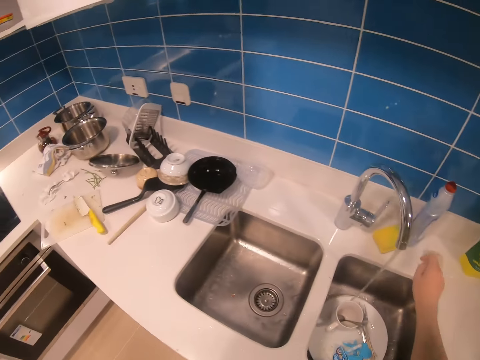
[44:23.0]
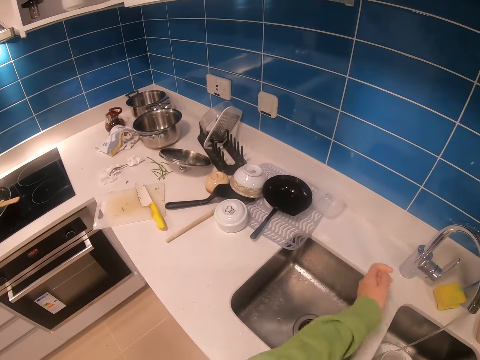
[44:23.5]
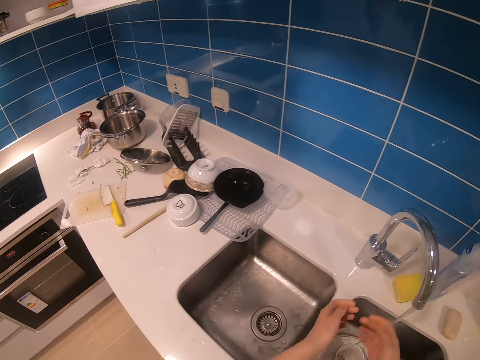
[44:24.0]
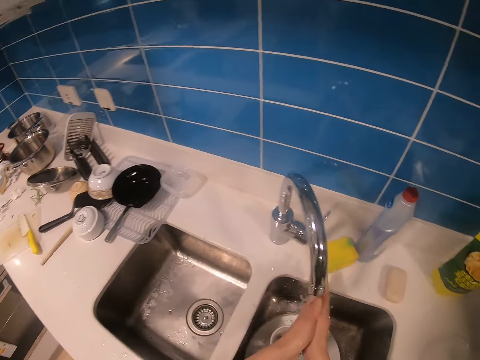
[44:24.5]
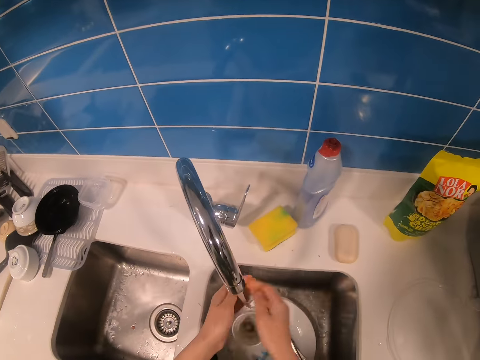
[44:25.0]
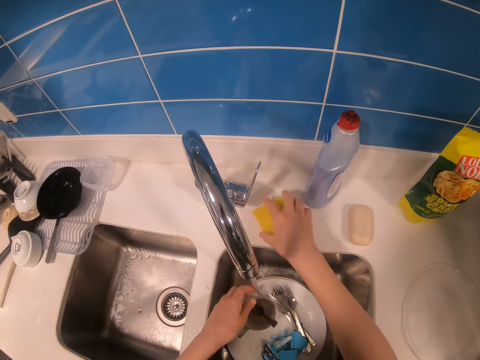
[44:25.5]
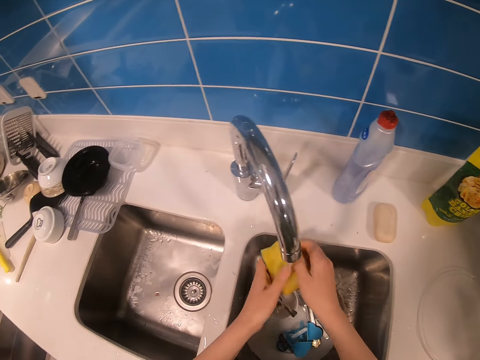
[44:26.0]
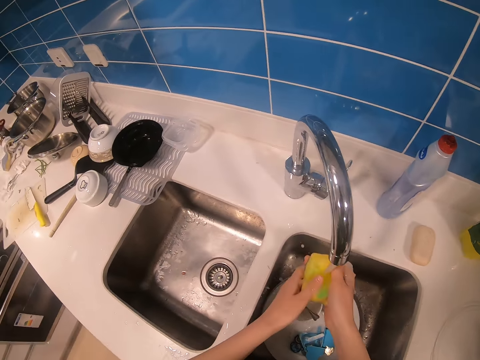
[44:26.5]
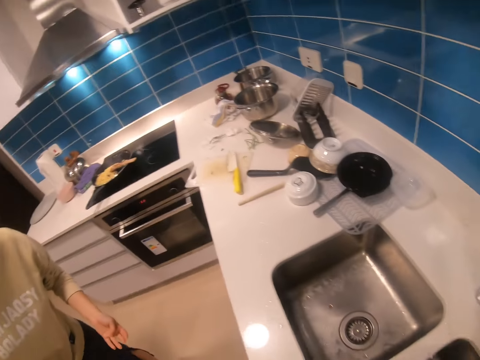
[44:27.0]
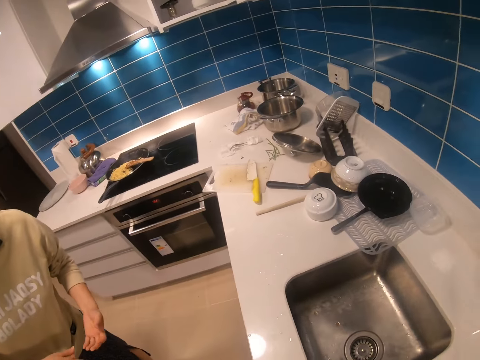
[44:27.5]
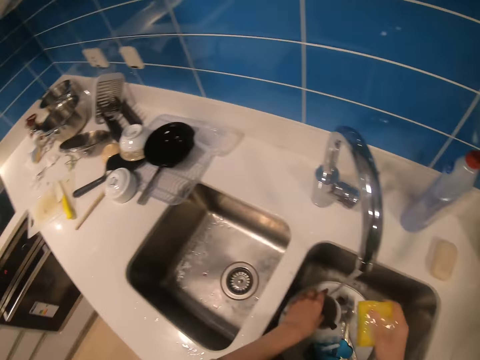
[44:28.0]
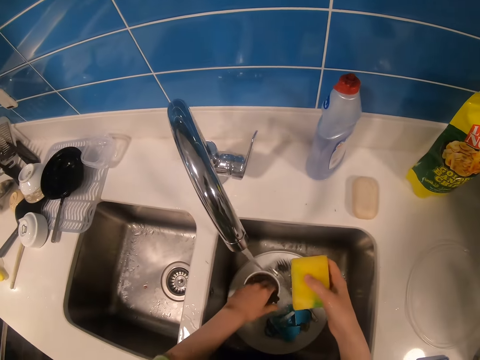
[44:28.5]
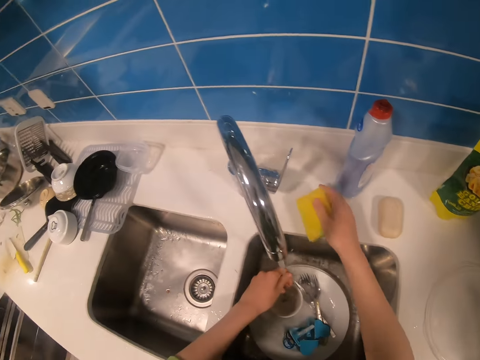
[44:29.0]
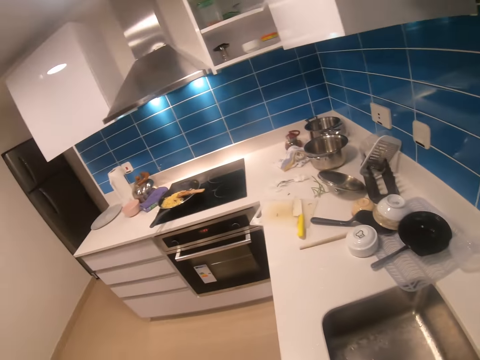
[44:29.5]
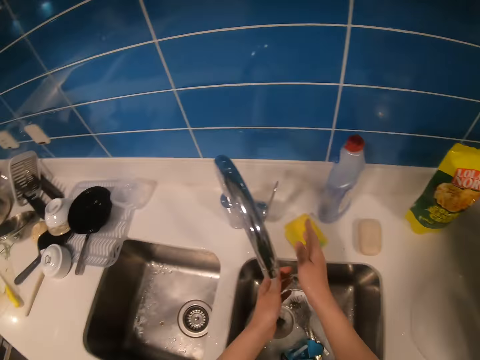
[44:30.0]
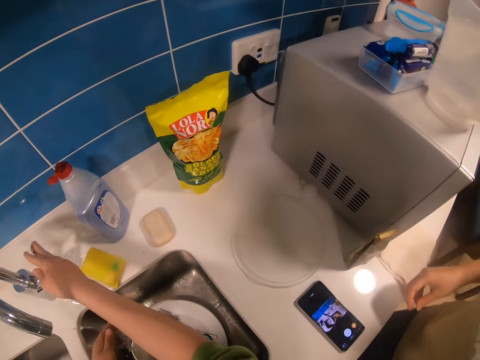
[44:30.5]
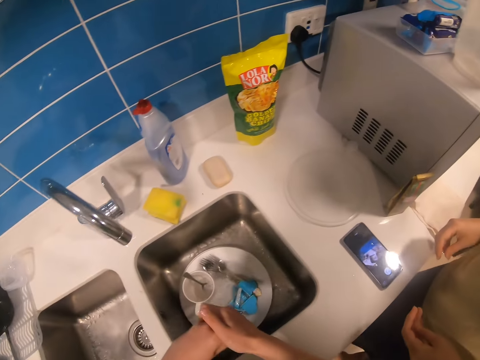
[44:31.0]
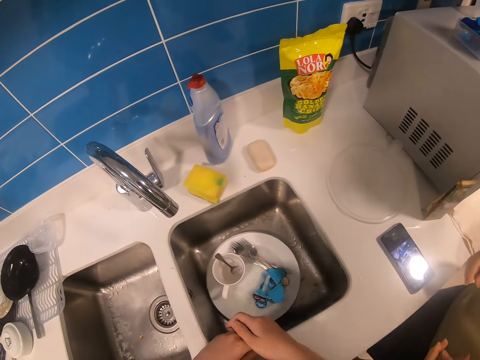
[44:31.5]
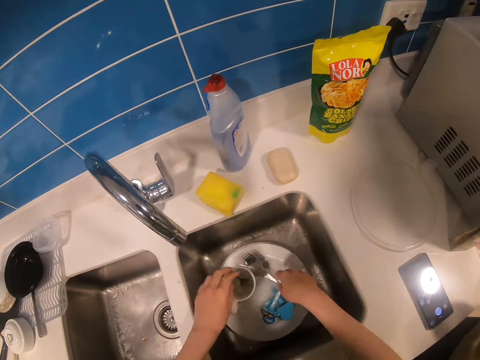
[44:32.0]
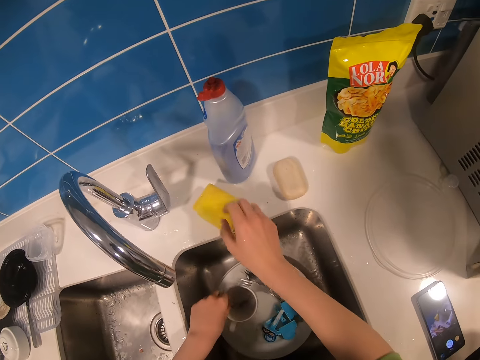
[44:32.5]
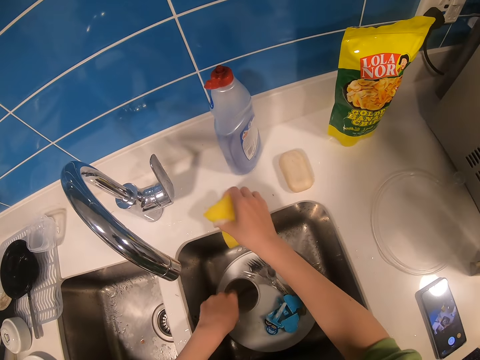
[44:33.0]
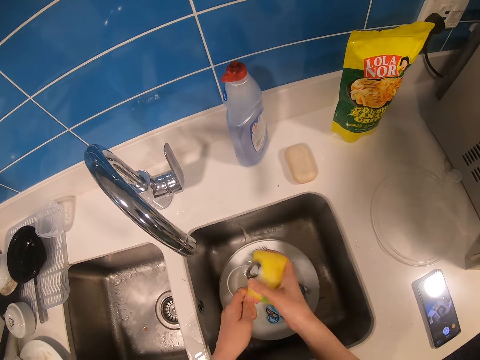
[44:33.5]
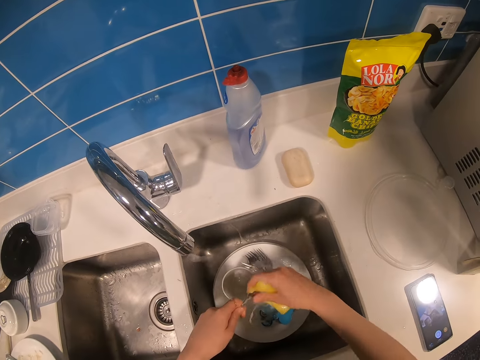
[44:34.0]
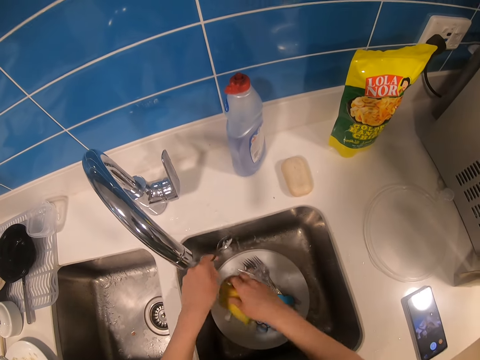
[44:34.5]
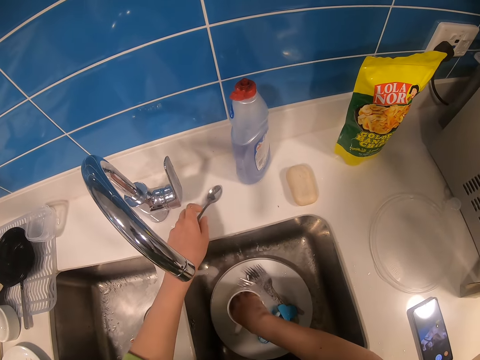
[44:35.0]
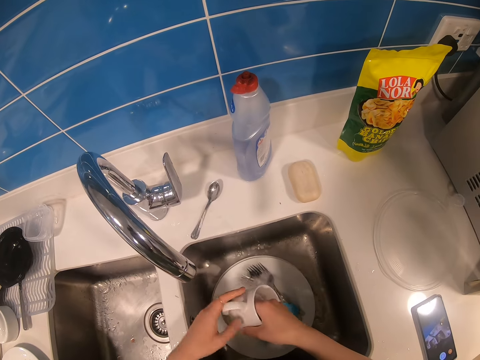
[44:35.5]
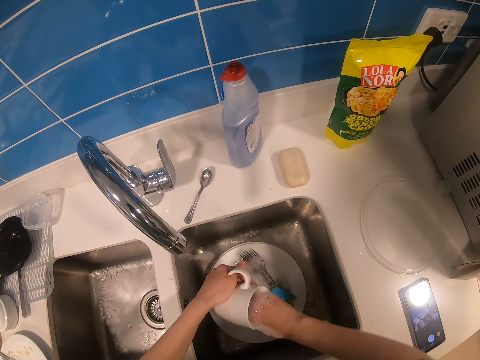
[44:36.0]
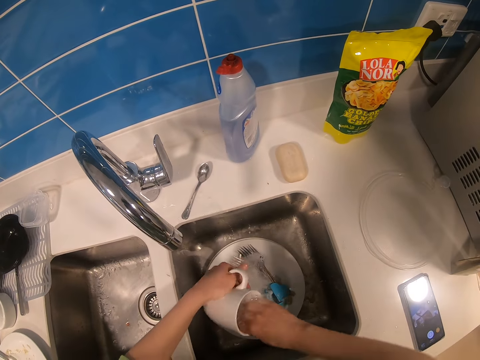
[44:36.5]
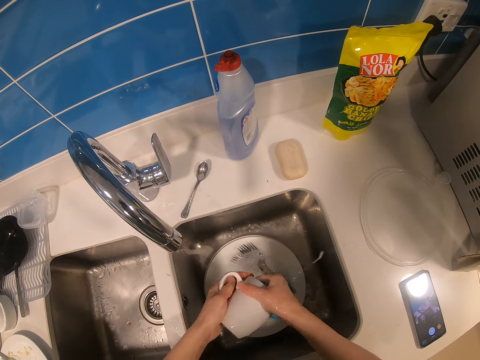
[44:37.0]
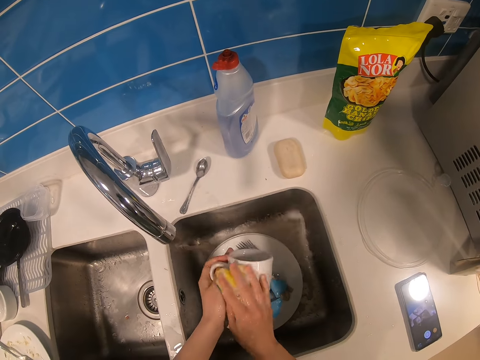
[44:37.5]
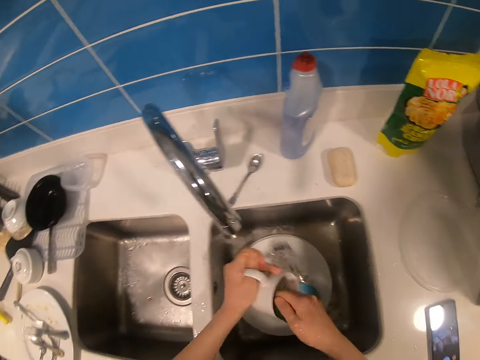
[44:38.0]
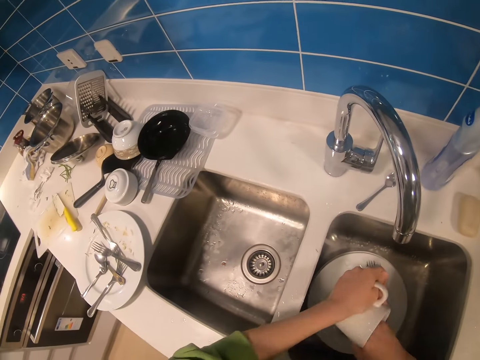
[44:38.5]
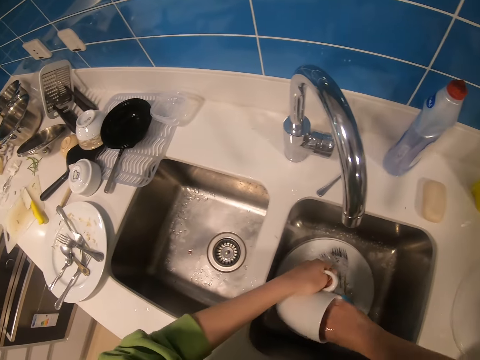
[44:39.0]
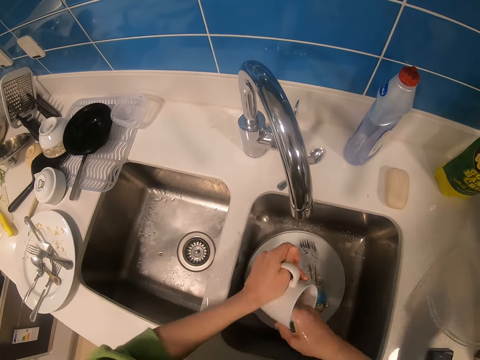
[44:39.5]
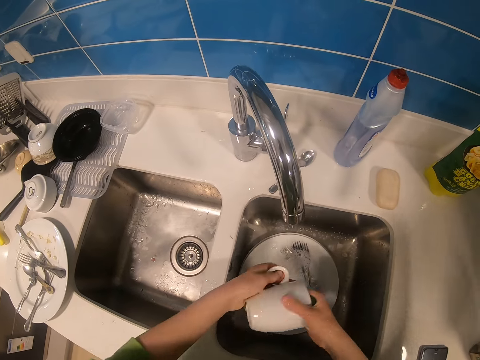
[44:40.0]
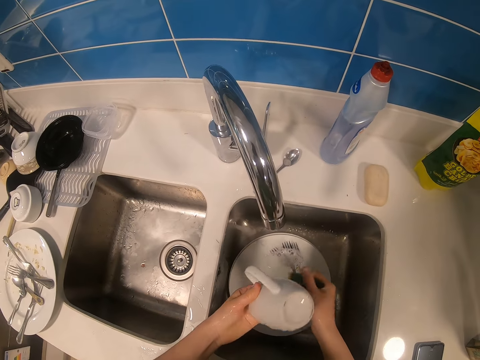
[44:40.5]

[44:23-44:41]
The camera wearer pulls the shirt. They rinse the hands, pick up a sponge and hold the sponge. They close the tap. They pick up the washing sponge. They pick up a spoon and clean the spoon. They pick up a cup. They drop the spoon on the sink top. They wash the cup.

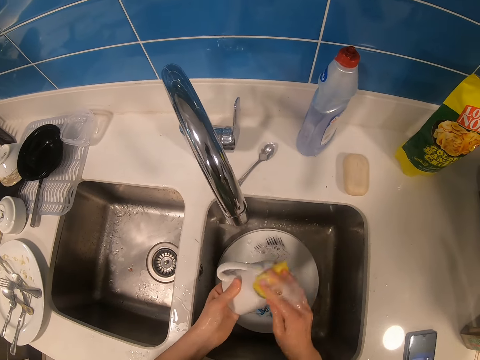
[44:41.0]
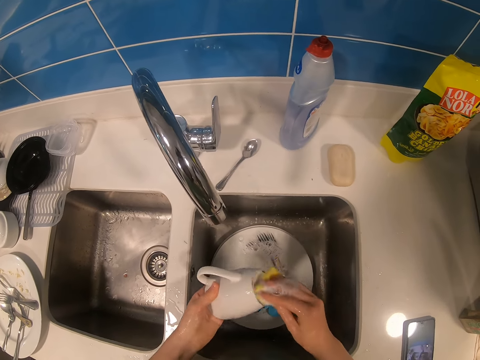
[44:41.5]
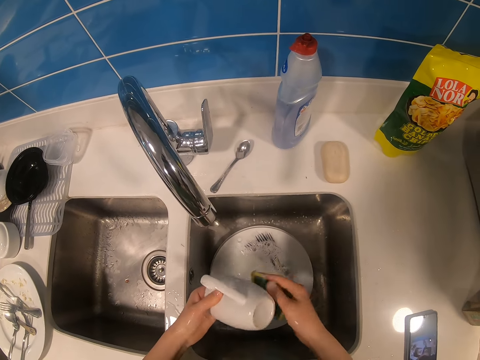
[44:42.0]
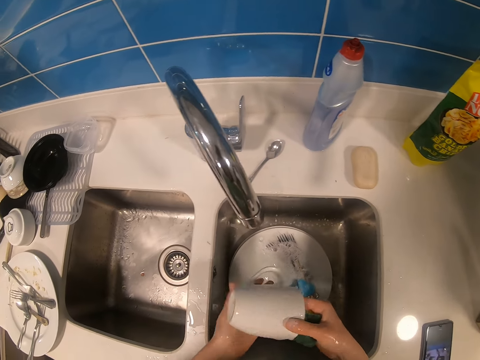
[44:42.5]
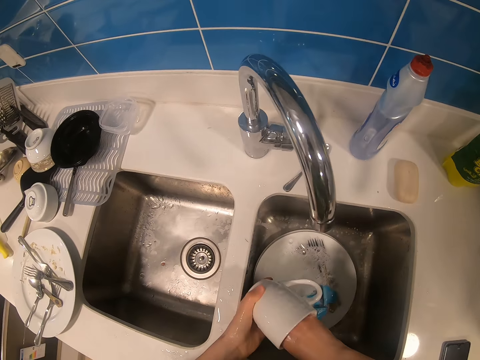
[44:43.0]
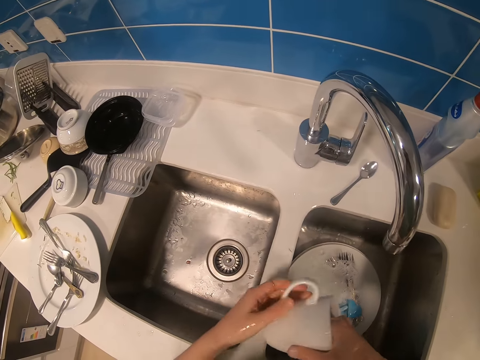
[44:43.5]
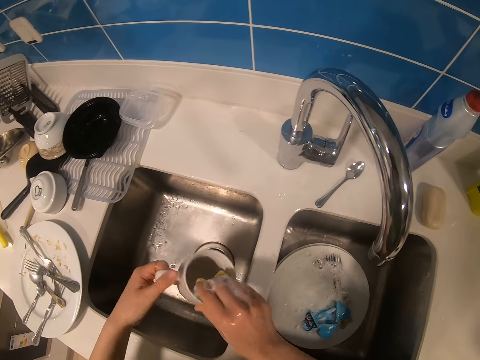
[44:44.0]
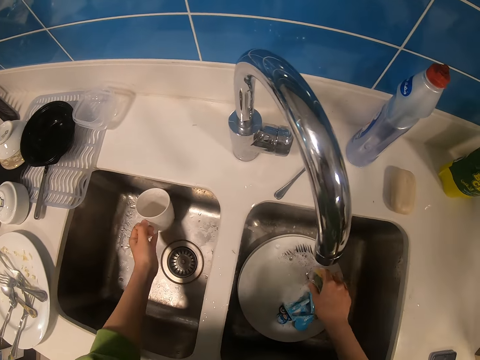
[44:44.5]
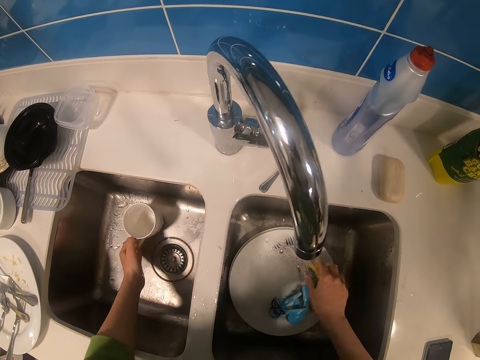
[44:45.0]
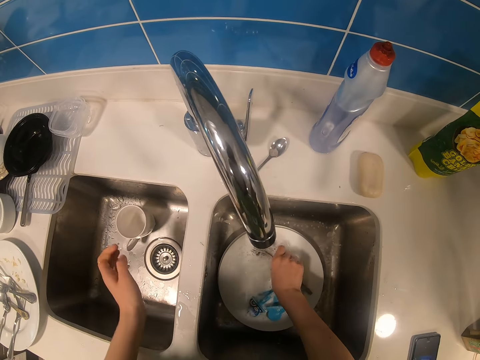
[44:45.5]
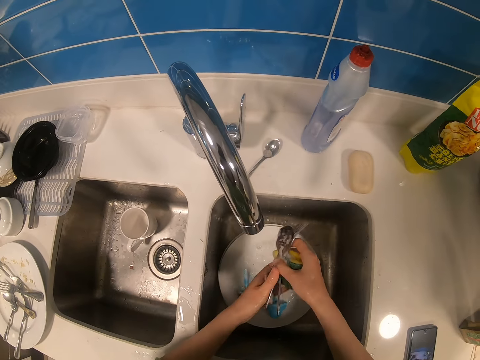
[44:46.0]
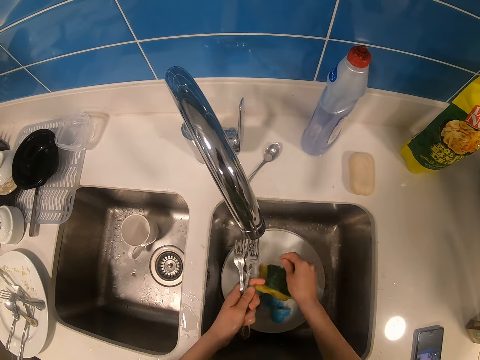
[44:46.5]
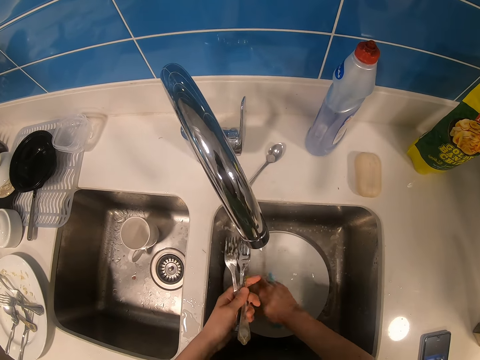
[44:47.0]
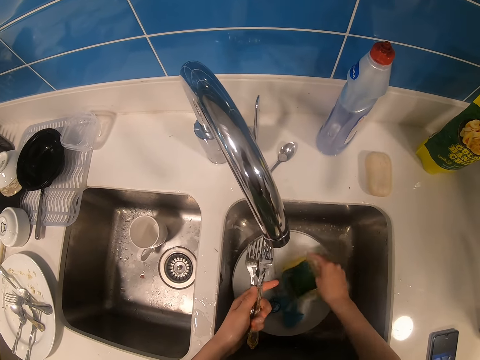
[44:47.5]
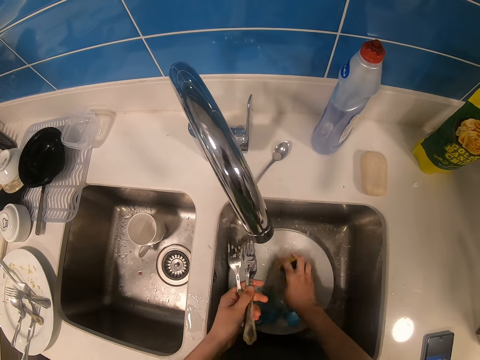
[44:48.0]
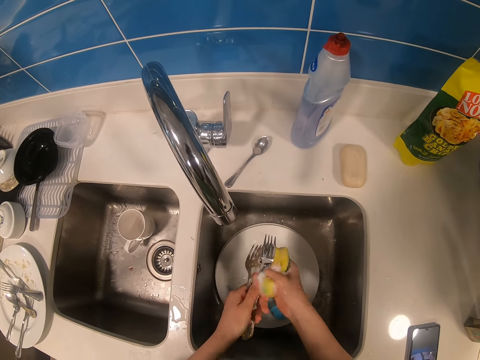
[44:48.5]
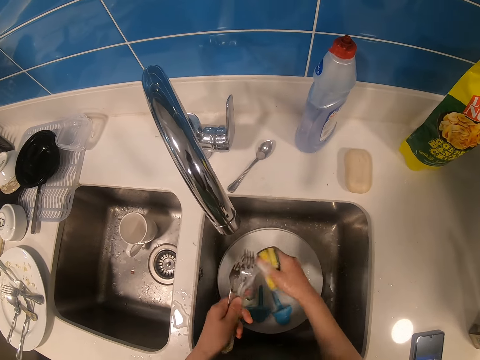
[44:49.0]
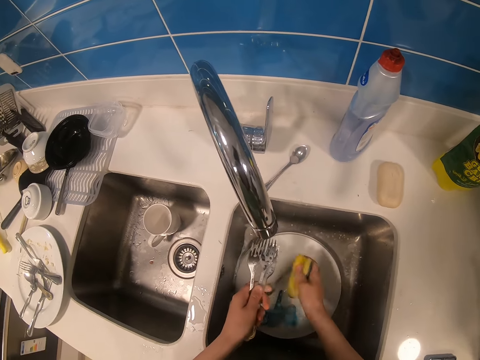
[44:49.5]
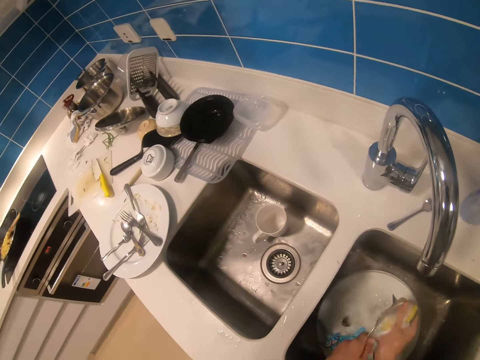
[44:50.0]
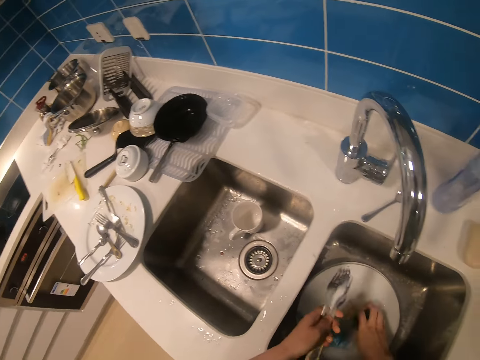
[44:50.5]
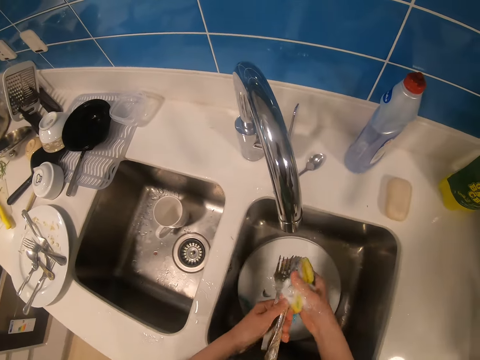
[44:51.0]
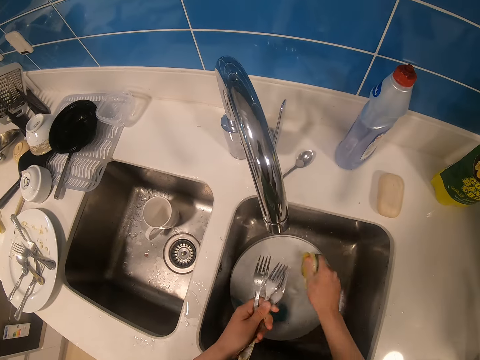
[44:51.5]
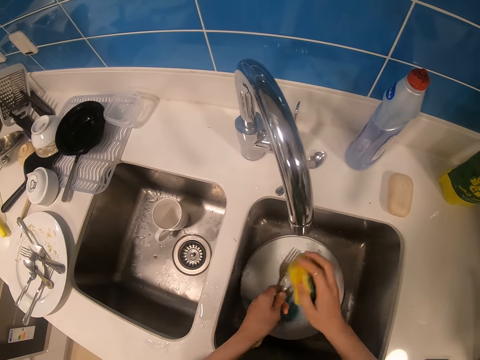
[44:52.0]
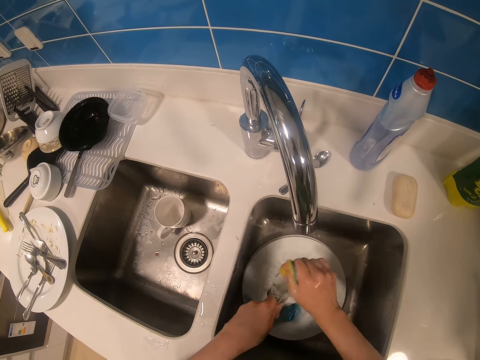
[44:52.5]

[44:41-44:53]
The camera wearer places the cup in another sink. They pick up forks. They drop the sponge. They pick up the sponge. They clean the forks.
